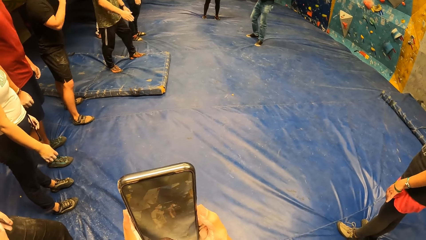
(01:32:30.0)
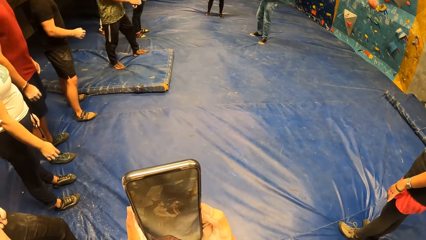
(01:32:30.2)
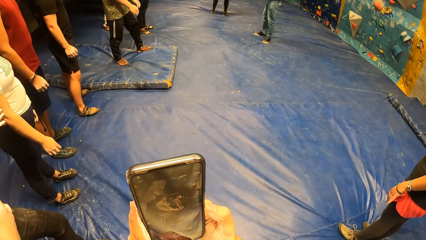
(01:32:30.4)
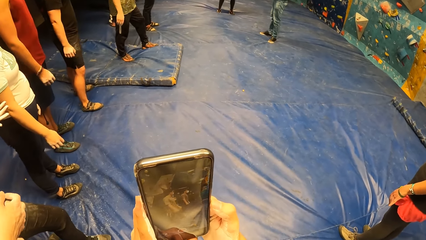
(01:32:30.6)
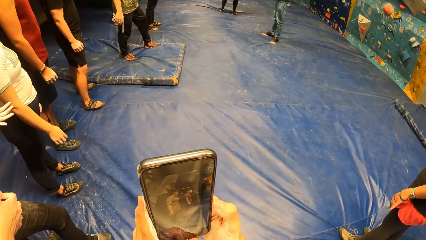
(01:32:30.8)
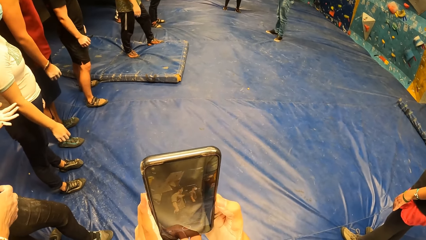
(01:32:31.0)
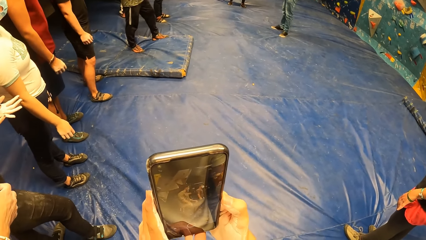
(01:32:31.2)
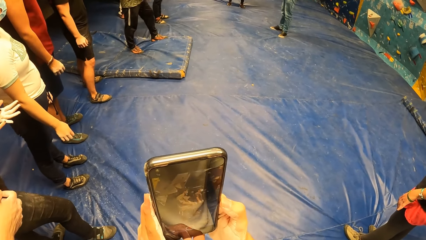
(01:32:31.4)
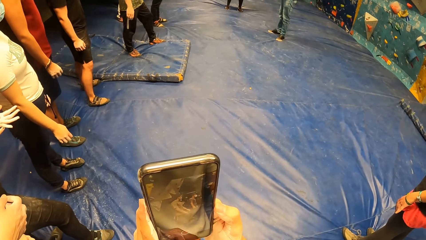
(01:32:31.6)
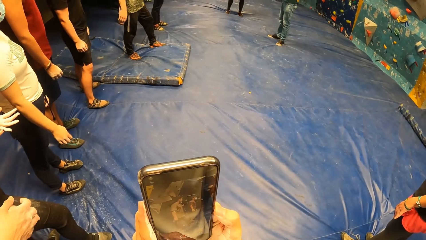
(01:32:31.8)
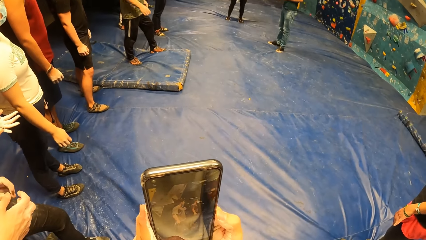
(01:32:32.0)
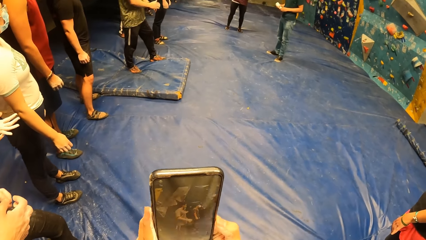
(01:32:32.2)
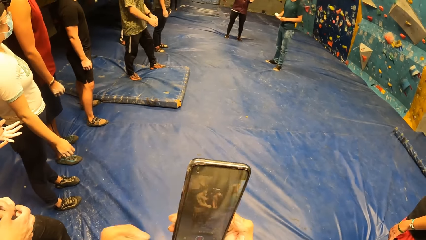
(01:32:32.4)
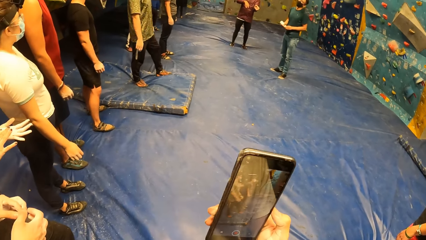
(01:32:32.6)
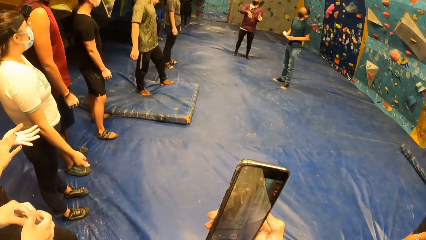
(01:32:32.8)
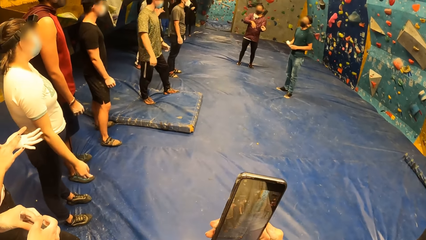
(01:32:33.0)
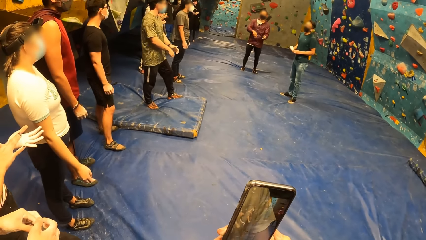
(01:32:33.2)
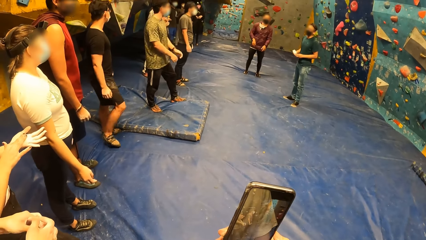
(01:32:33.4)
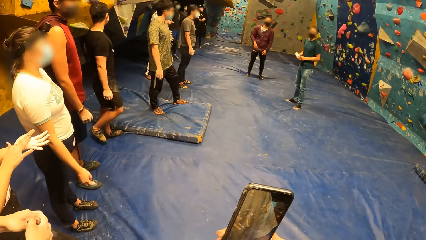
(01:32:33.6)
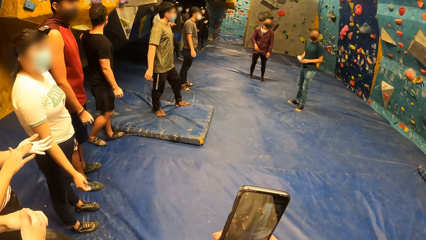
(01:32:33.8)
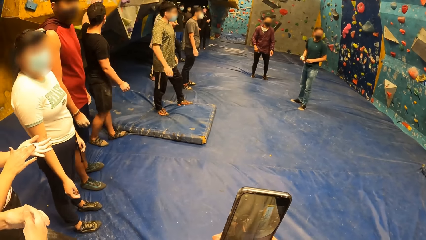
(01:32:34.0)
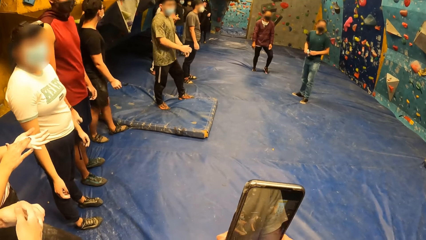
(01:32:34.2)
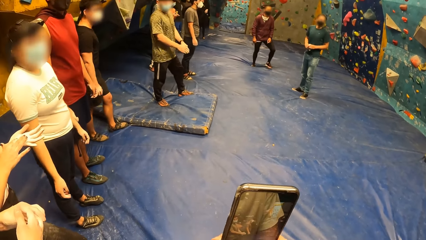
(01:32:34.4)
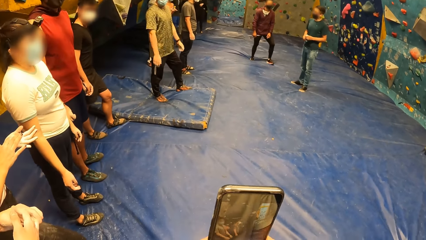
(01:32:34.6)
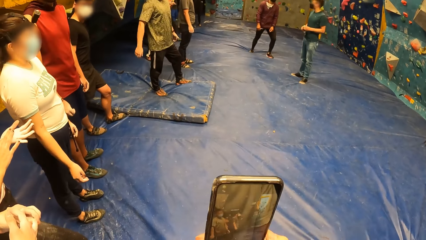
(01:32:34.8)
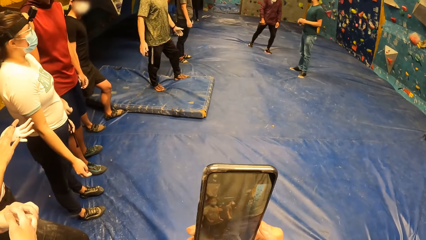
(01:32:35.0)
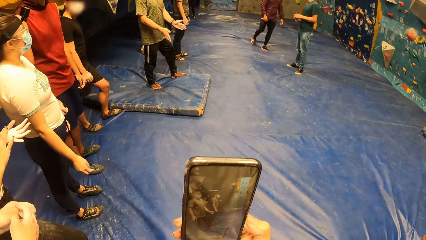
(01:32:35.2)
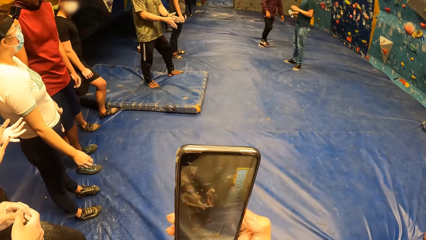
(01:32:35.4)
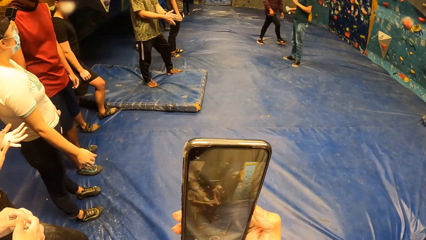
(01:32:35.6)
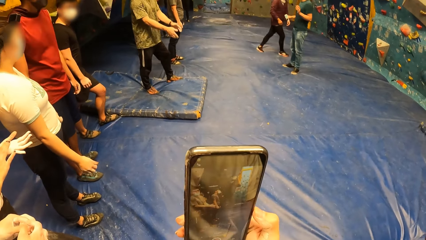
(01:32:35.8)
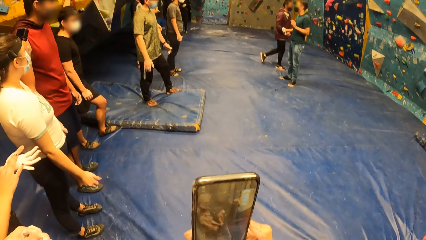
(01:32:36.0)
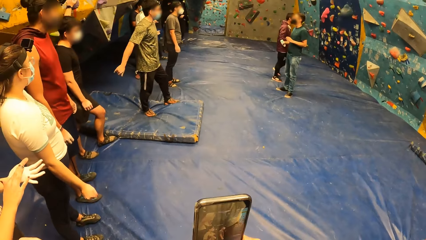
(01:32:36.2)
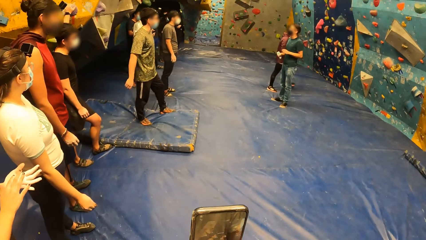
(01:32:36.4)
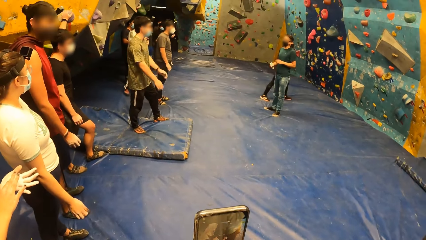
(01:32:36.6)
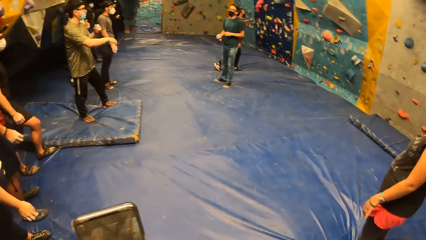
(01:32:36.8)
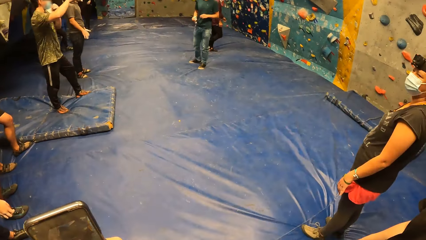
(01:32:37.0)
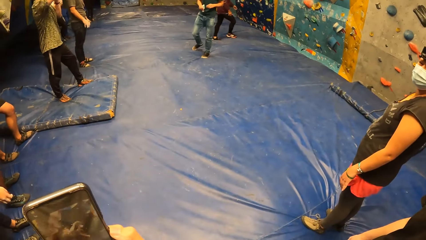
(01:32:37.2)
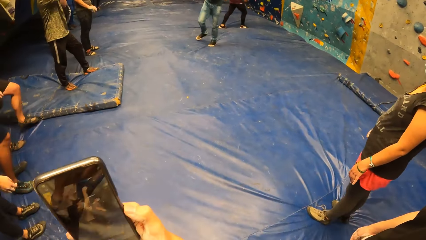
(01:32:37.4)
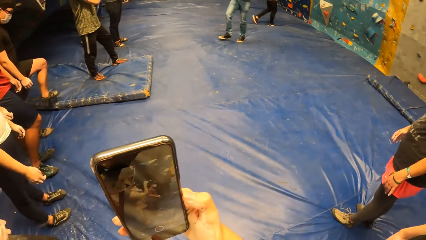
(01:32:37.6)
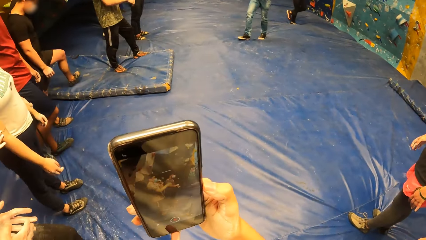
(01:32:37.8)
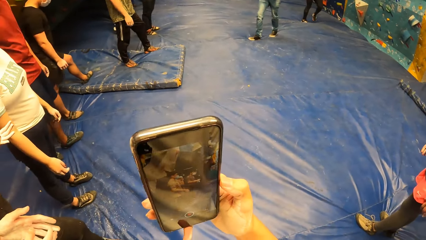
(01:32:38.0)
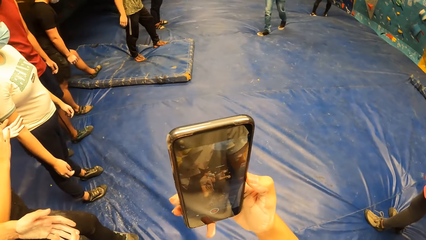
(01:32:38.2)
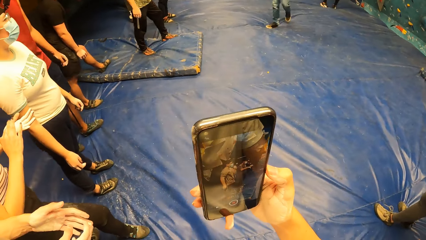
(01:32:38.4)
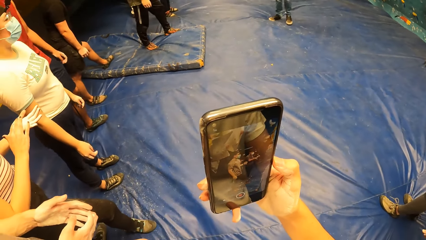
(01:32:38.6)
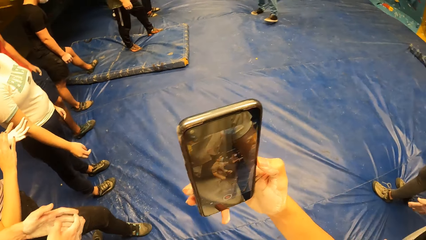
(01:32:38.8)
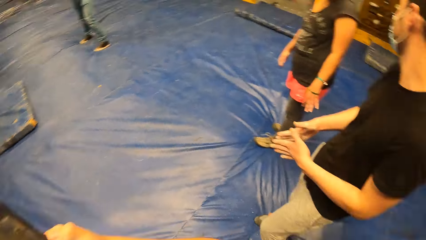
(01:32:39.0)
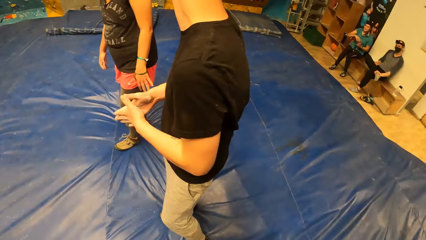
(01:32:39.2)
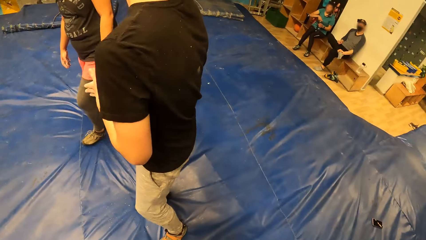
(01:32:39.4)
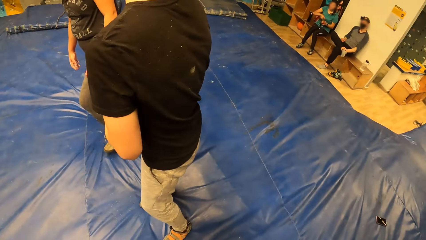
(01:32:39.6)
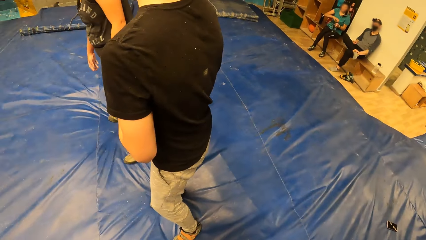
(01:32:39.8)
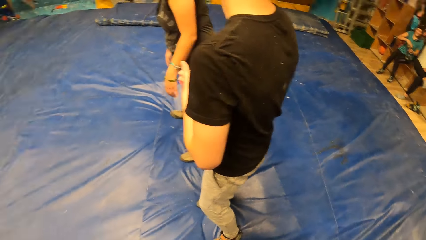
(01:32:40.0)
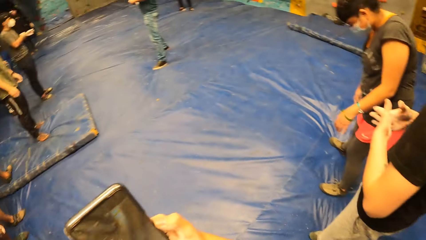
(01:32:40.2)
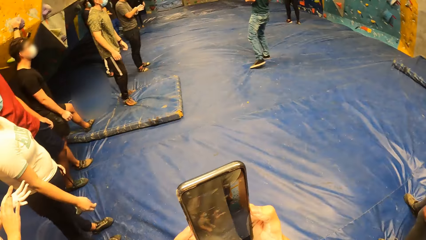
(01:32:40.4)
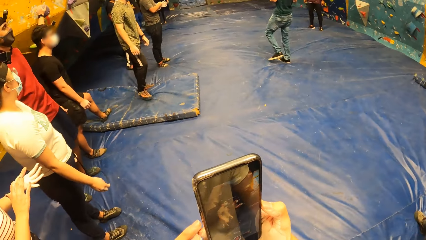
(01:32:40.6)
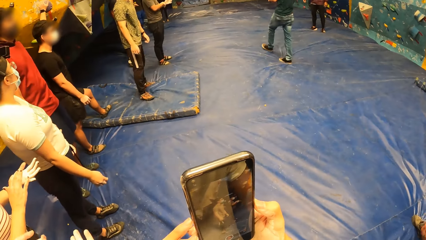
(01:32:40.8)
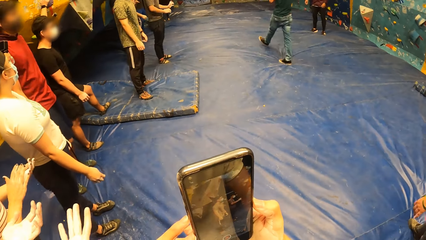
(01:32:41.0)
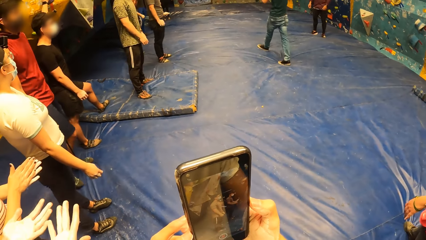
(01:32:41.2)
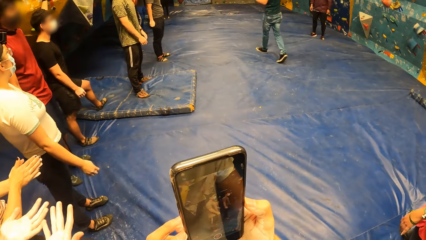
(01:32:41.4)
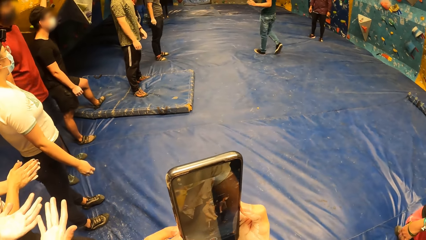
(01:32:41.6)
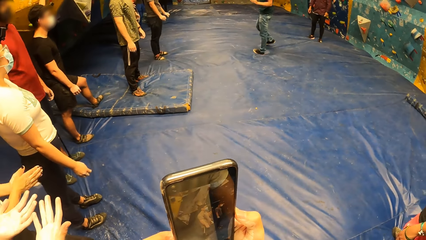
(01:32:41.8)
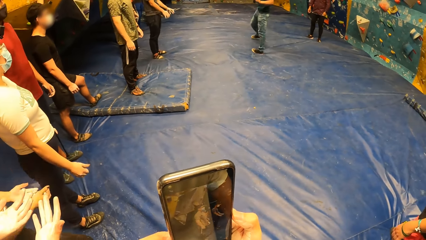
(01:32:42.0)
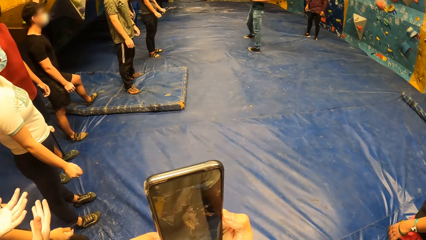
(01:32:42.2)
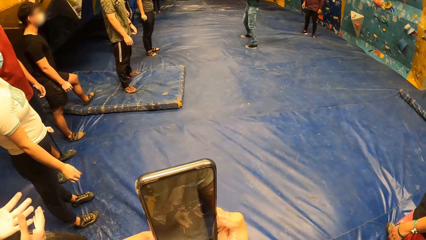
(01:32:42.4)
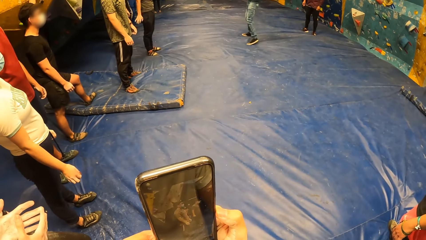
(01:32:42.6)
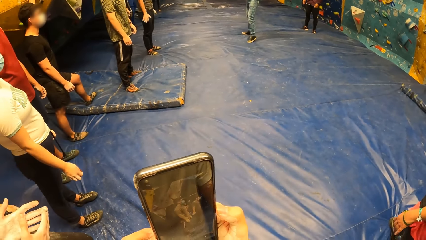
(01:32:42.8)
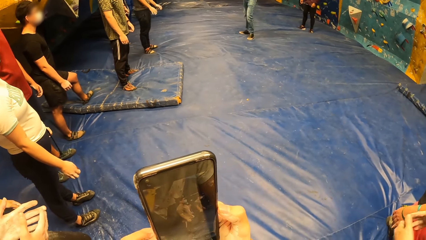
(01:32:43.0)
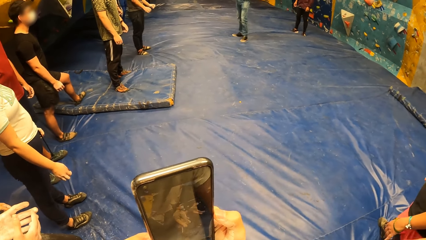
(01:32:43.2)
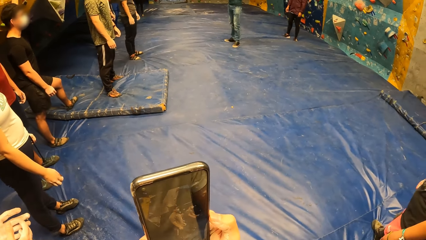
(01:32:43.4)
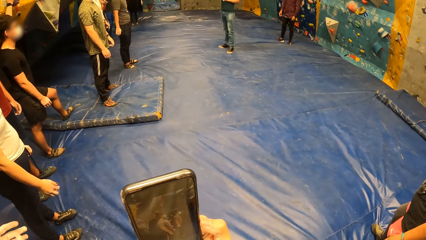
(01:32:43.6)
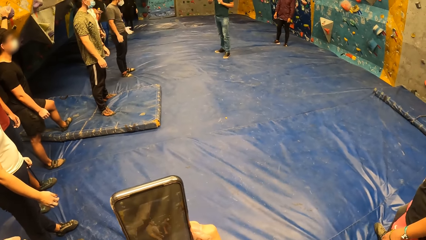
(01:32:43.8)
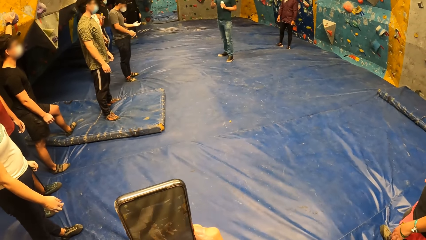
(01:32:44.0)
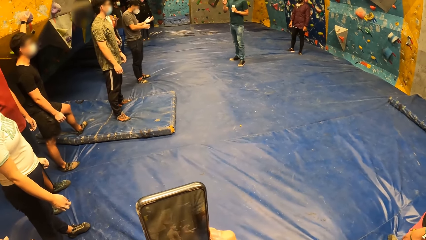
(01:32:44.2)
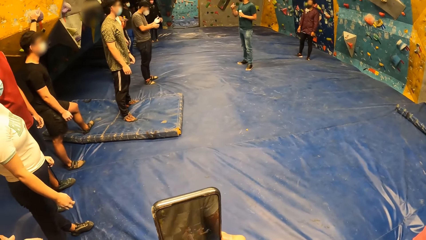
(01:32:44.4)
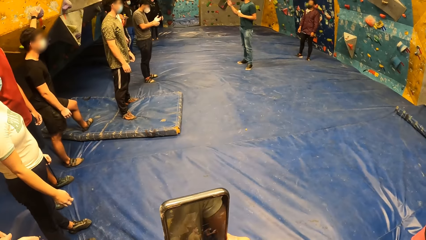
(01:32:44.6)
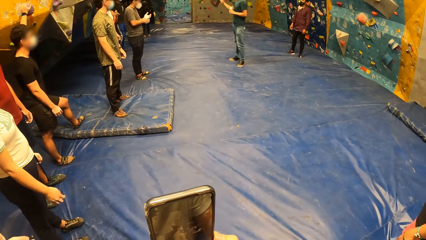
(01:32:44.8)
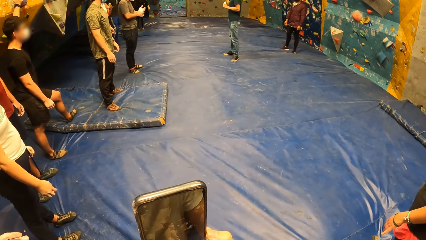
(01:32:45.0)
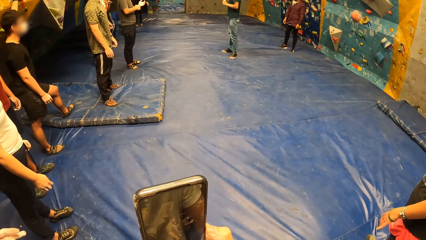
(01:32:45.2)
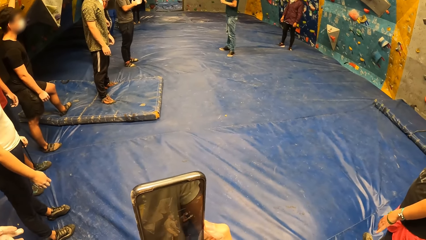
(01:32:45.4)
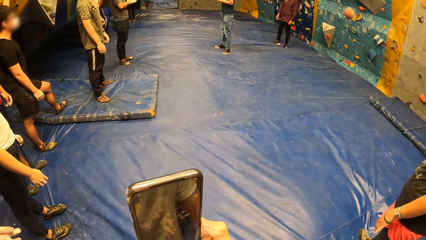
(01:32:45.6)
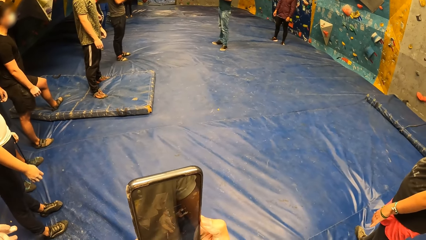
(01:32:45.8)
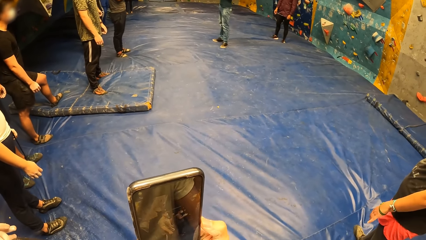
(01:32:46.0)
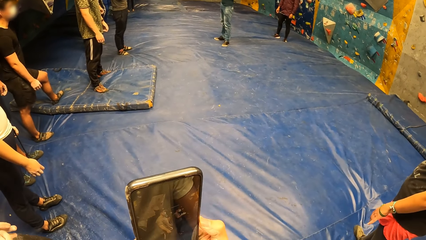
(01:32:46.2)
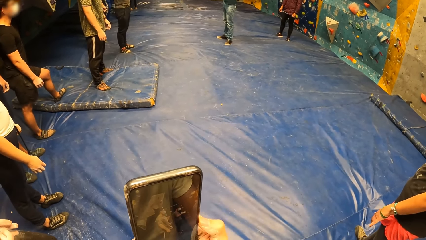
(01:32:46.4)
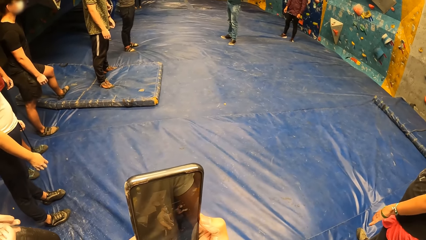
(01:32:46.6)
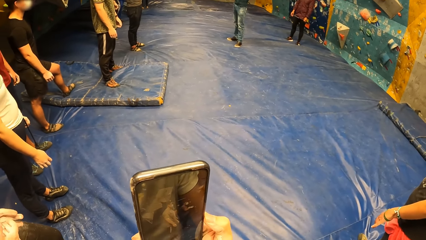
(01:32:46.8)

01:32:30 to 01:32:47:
The camera wearer records on a phone. They look around the room. They record on the phone.
